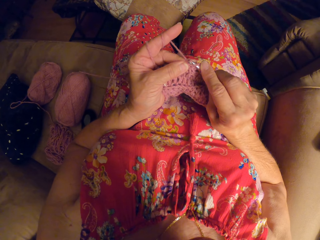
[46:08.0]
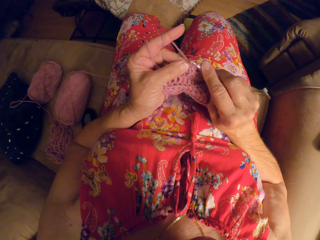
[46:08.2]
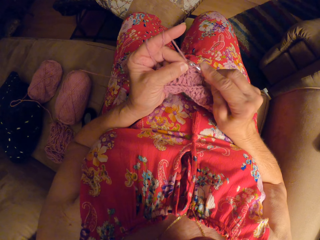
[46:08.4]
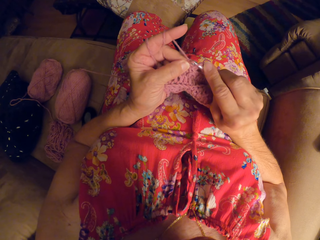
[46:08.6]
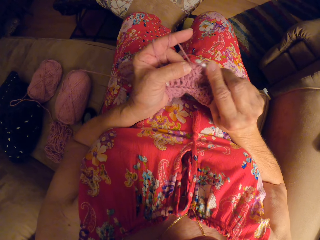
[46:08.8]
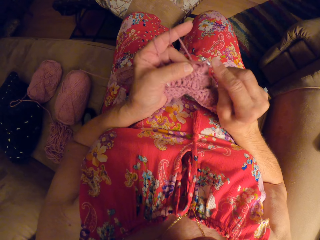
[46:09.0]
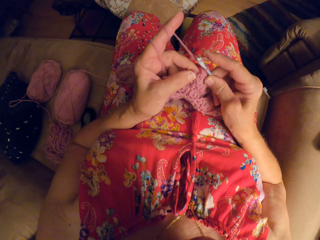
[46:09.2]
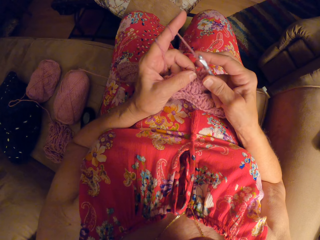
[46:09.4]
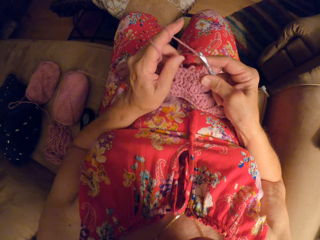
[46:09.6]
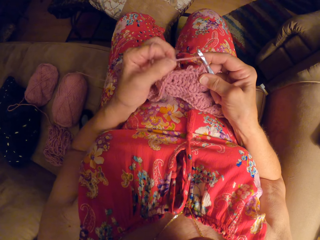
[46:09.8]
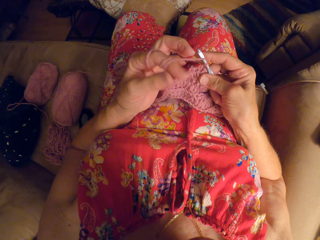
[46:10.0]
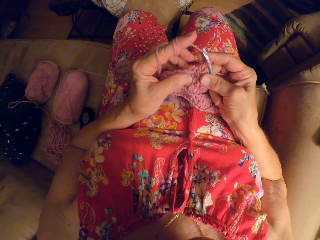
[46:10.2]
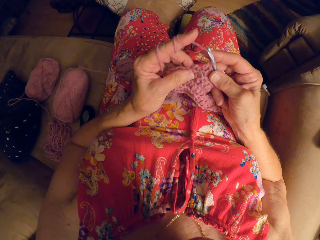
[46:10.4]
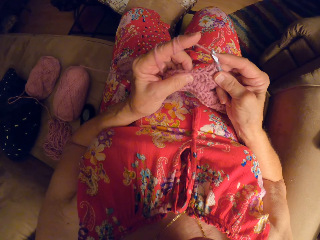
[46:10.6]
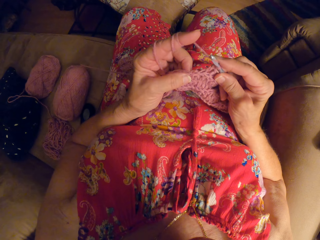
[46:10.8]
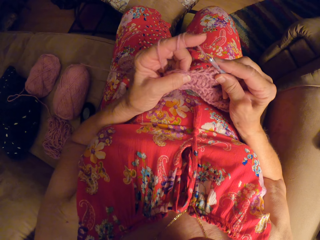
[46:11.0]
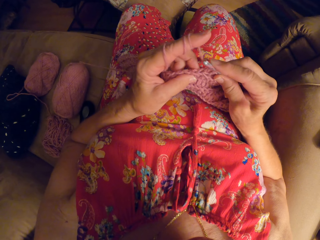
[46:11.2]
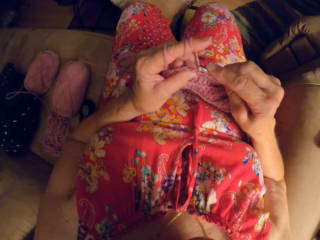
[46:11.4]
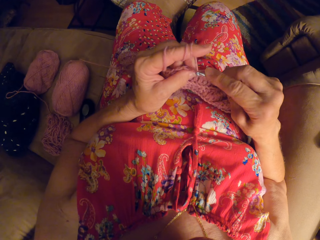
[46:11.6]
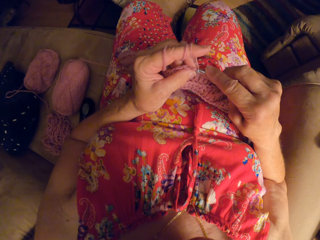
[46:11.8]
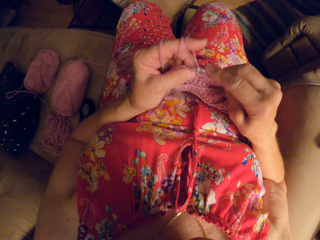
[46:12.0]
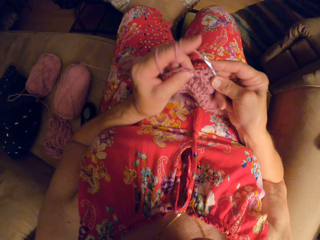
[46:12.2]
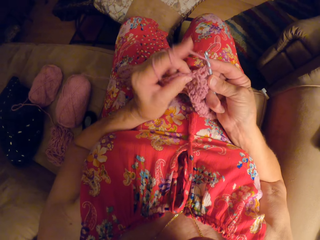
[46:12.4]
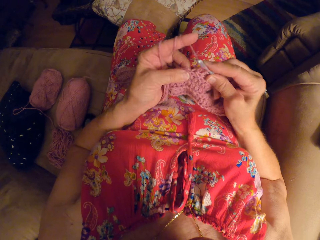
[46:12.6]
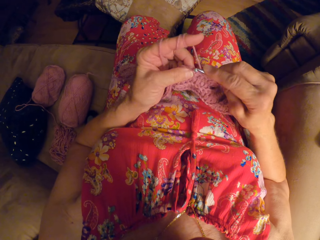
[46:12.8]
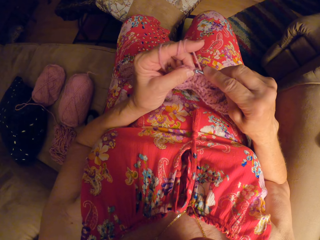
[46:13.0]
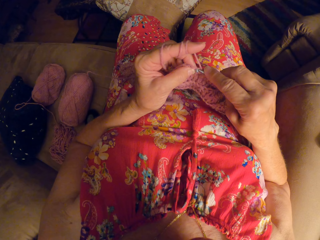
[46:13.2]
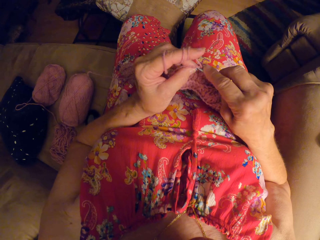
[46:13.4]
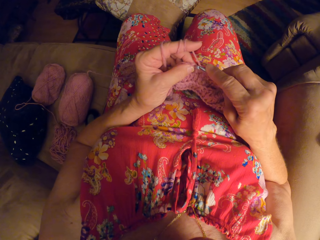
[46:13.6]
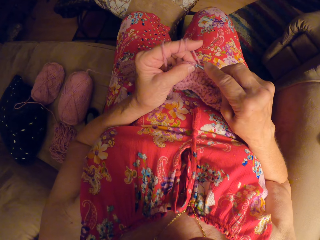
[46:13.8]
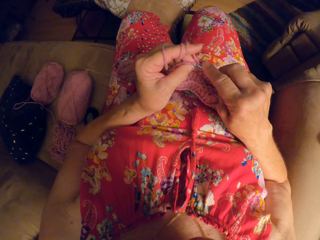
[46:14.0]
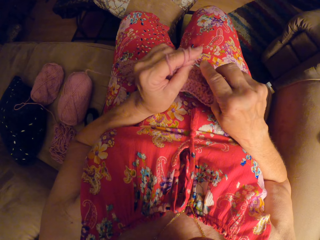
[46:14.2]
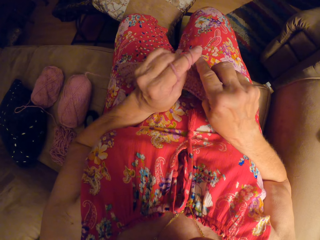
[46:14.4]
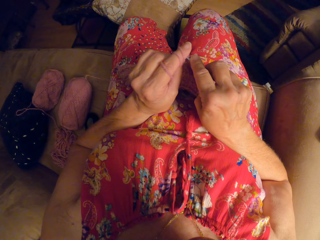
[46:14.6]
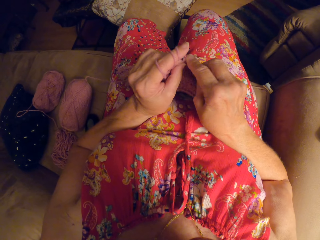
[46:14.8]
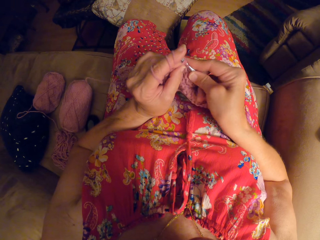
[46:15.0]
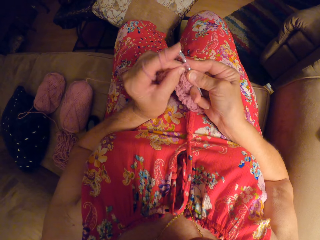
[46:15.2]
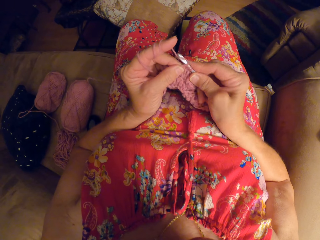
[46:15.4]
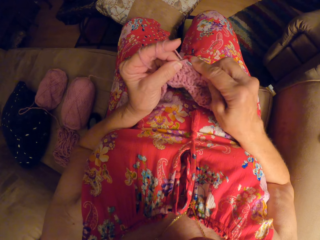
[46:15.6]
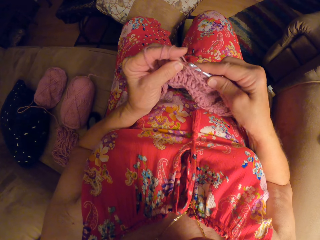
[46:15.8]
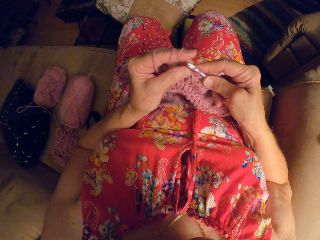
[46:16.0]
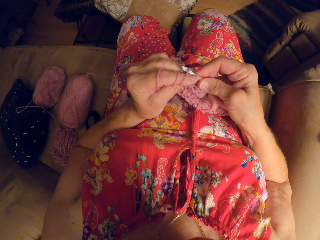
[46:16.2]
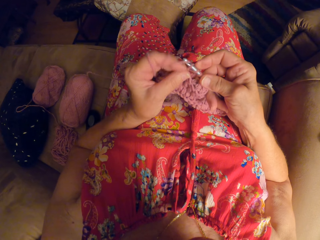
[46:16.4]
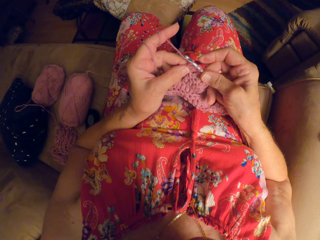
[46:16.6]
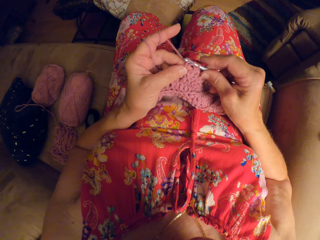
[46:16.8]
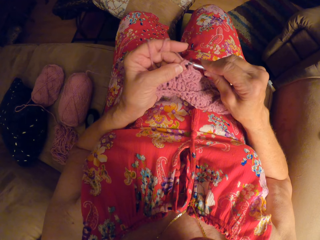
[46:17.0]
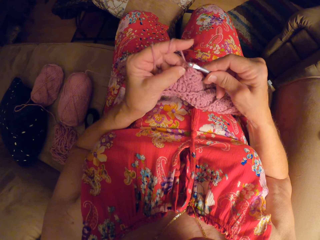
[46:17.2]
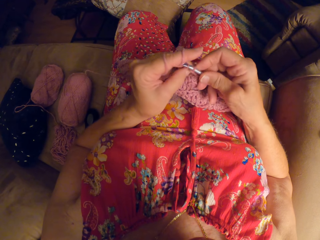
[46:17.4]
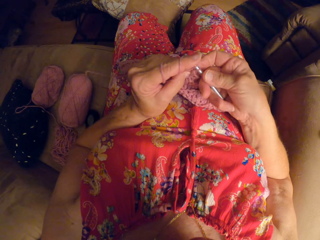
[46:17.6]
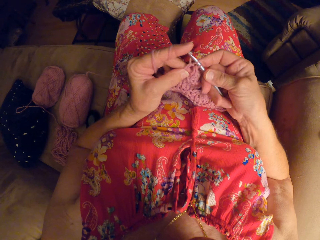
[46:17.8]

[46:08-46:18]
The camera wearer rolls the yarn around her finger. She weaves a fabric cloth.

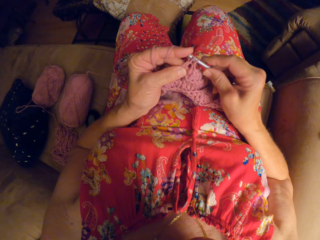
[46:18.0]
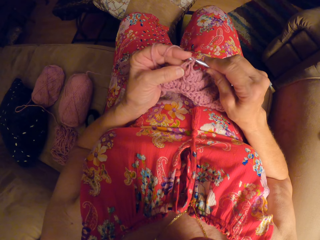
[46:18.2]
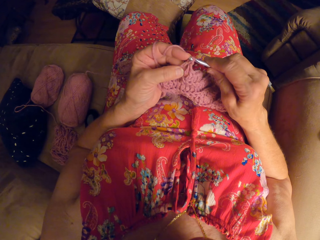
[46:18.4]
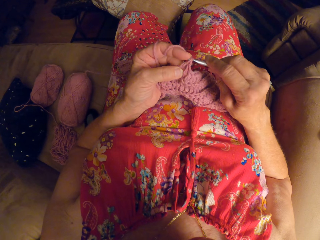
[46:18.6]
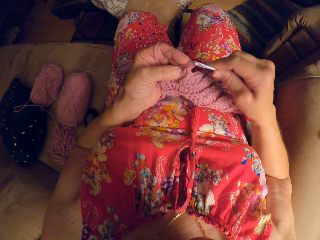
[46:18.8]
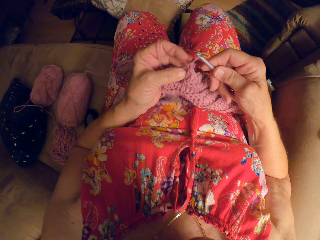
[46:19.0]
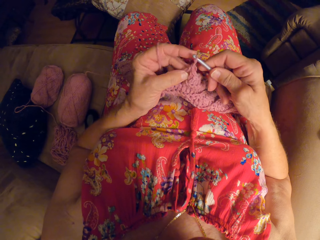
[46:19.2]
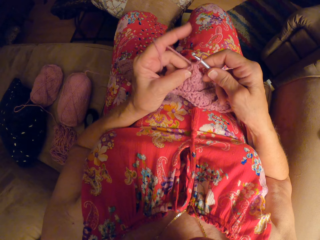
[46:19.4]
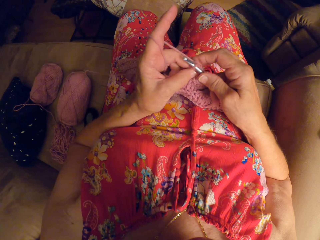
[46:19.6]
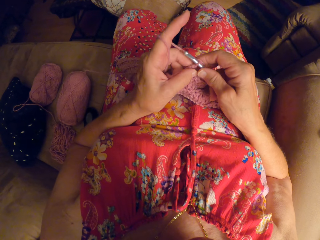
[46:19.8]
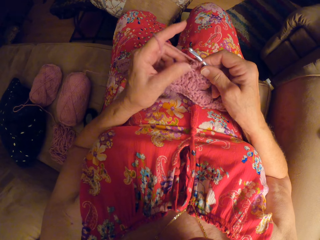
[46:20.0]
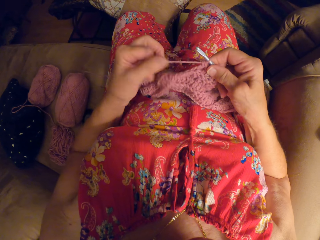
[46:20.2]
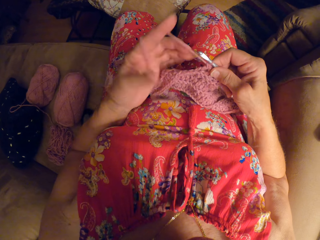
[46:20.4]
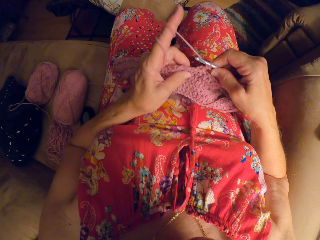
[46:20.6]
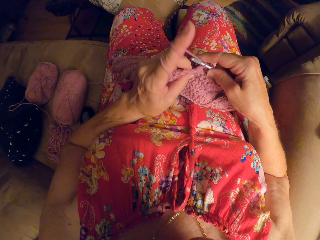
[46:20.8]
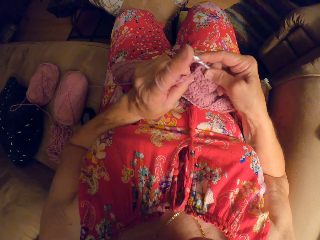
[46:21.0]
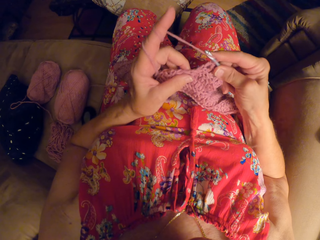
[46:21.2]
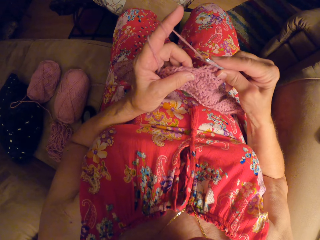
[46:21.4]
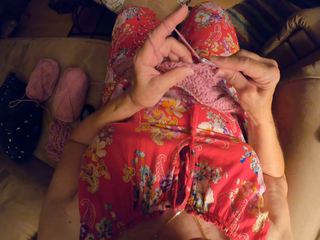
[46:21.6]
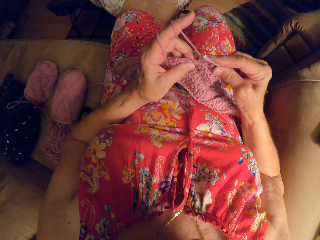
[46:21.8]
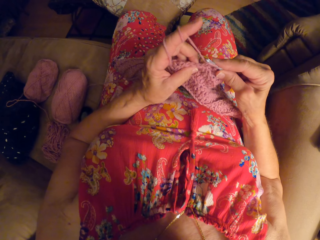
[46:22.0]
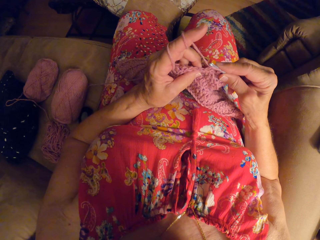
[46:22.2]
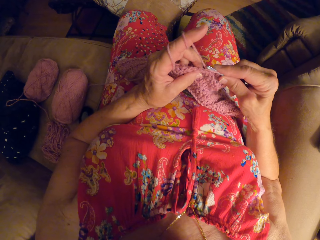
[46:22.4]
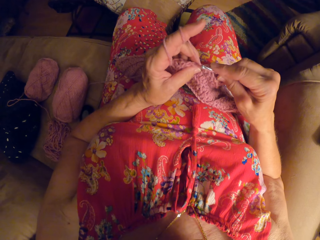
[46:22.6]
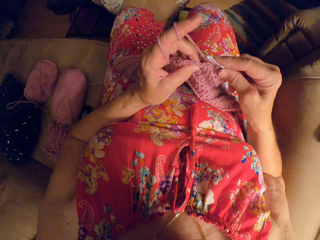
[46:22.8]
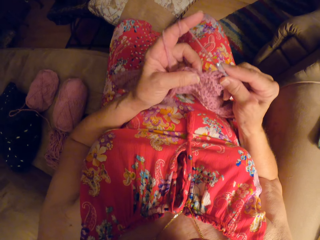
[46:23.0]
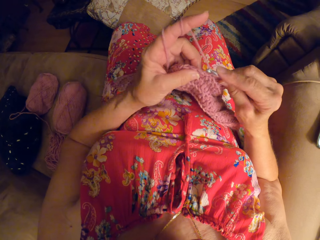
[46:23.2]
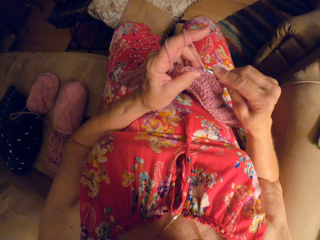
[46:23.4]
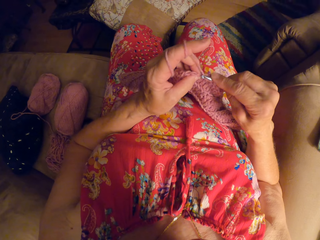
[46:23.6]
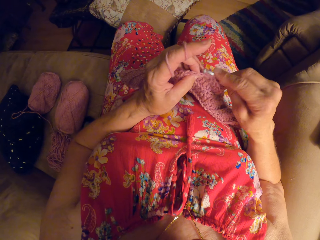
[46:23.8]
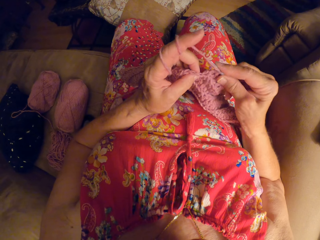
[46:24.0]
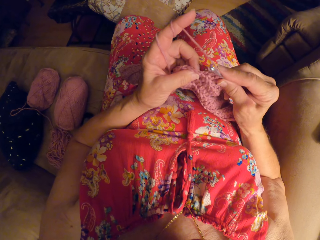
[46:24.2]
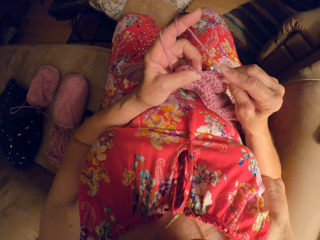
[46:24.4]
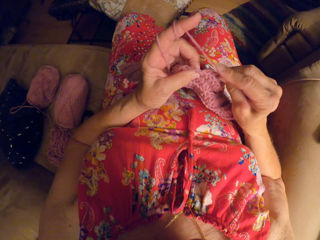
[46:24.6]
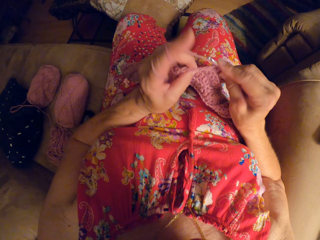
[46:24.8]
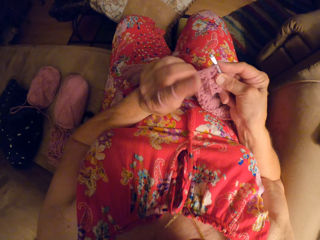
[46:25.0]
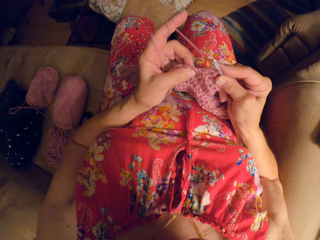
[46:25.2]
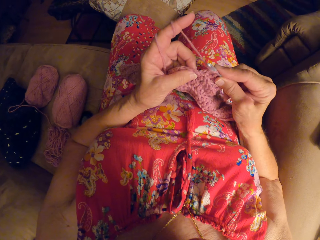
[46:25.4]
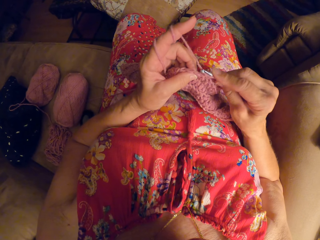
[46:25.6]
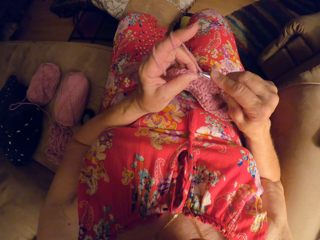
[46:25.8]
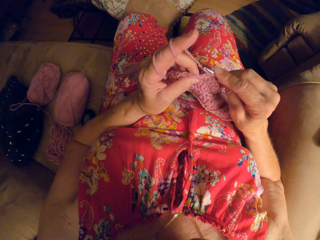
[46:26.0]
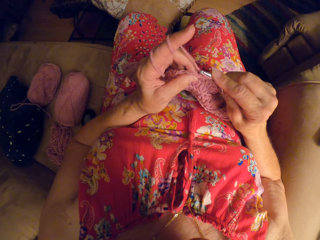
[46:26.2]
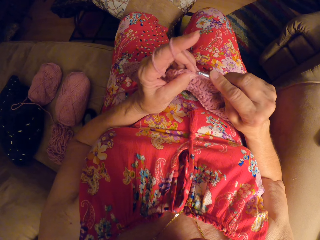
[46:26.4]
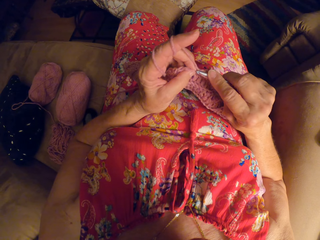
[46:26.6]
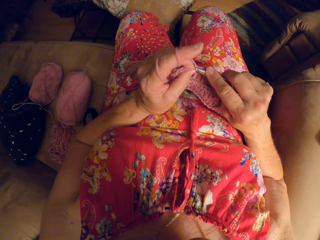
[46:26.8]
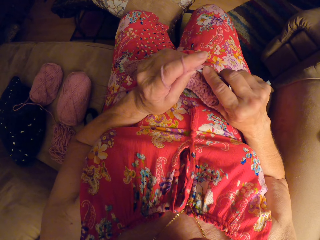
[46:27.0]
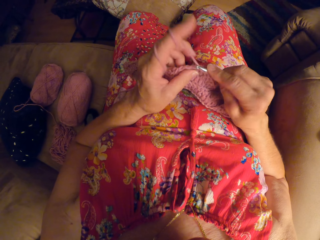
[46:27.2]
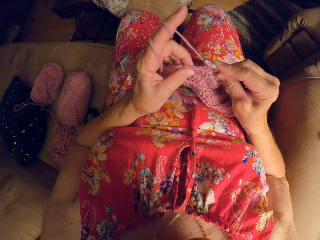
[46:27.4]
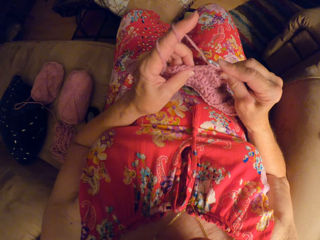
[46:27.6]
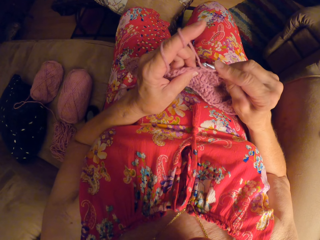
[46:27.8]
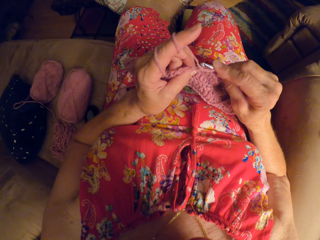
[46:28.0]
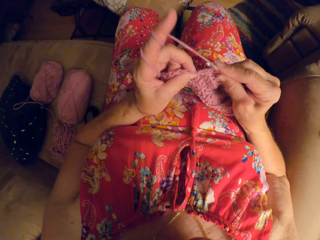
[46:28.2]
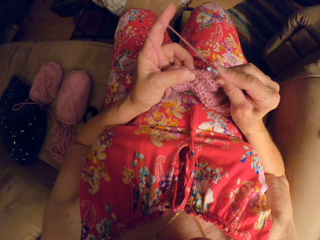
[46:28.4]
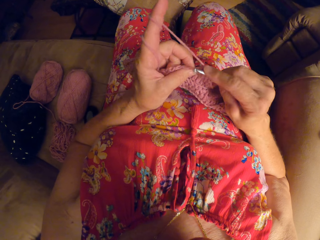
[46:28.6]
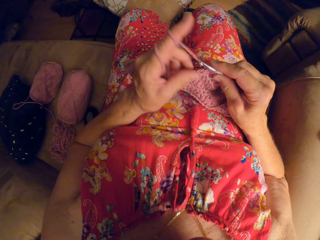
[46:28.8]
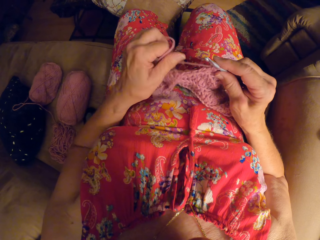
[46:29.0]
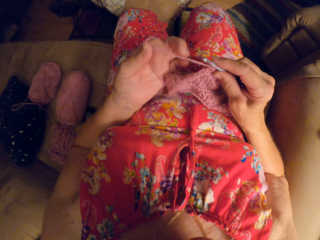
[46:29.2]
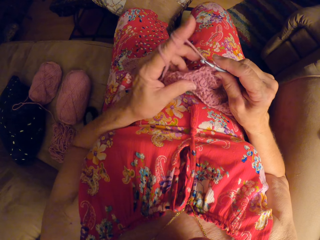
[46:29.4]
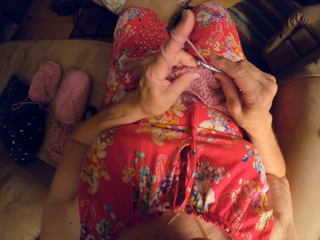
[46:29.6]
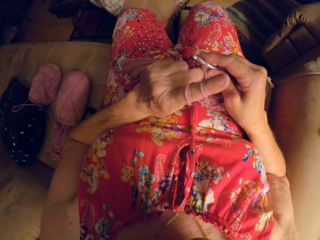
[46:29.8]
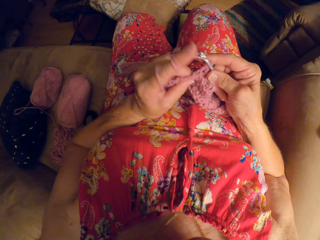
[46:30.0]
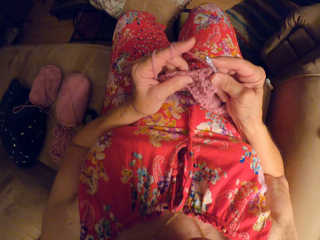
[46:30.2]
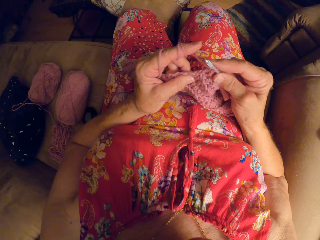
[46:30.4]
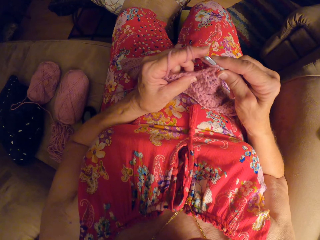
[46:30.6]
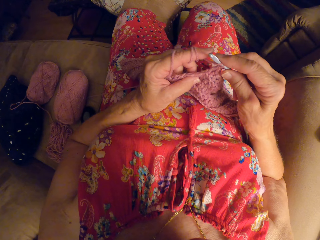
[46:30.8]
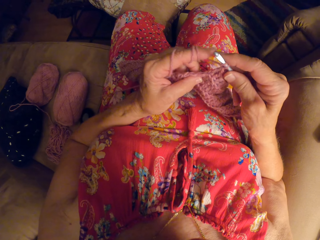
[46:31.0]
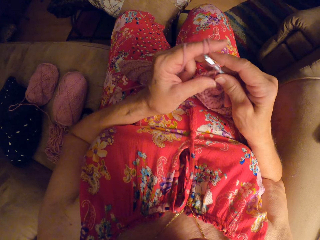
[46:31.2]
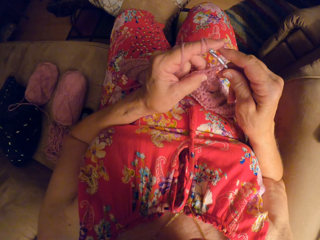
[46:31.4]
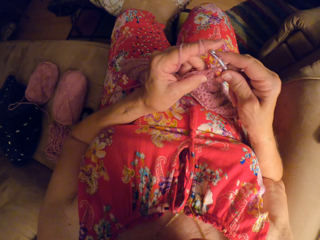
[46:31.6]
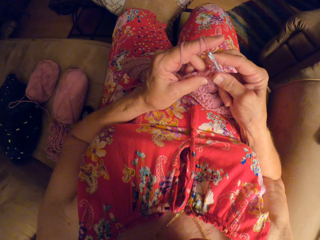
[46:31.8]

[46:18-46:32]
The camera wearer rolls the yarn around her finger. She weaves a fabric cloth. She rolls the yarn around her finger.
